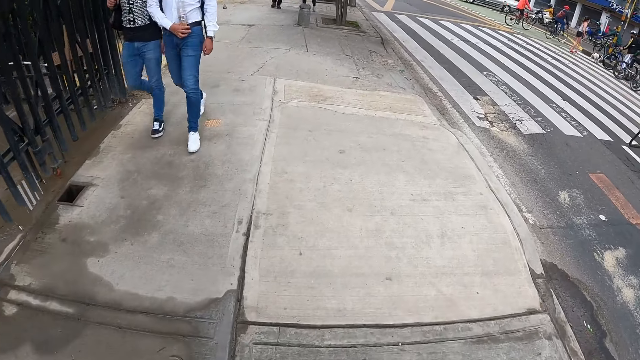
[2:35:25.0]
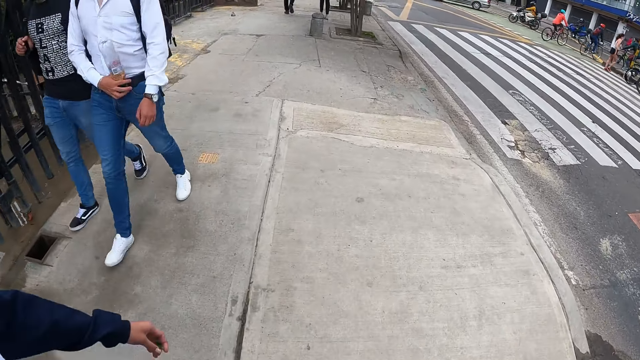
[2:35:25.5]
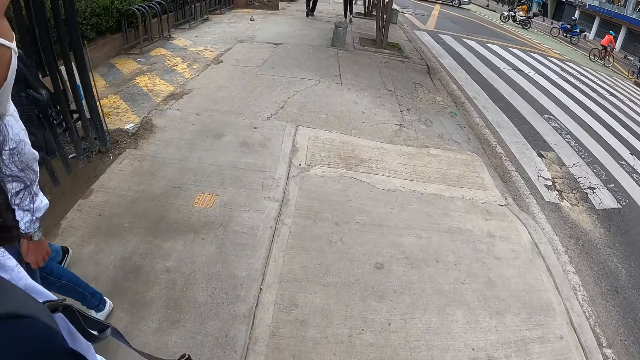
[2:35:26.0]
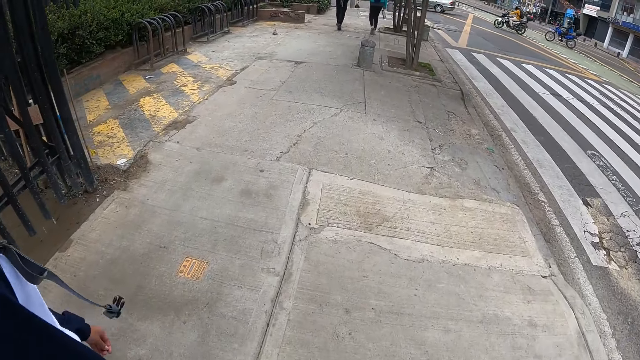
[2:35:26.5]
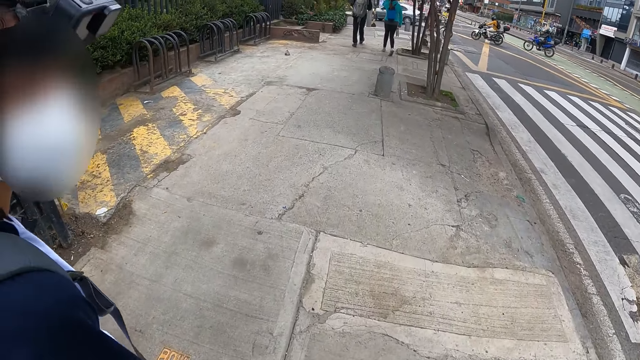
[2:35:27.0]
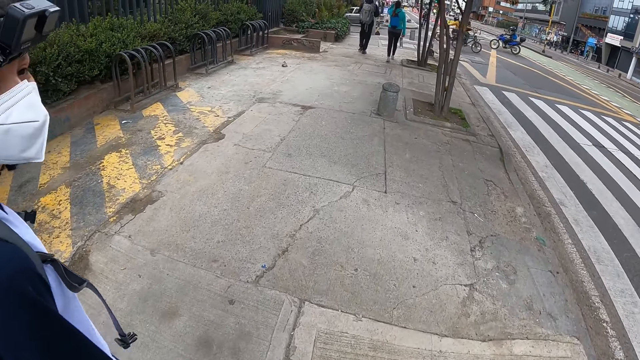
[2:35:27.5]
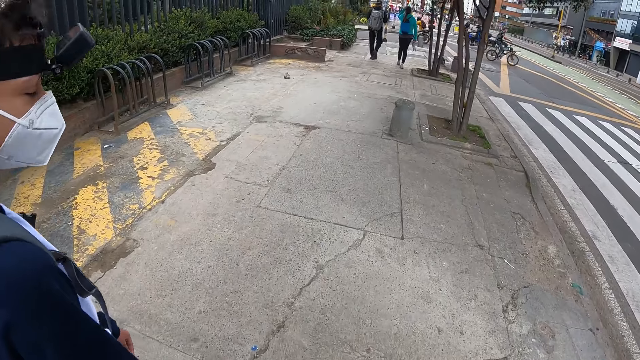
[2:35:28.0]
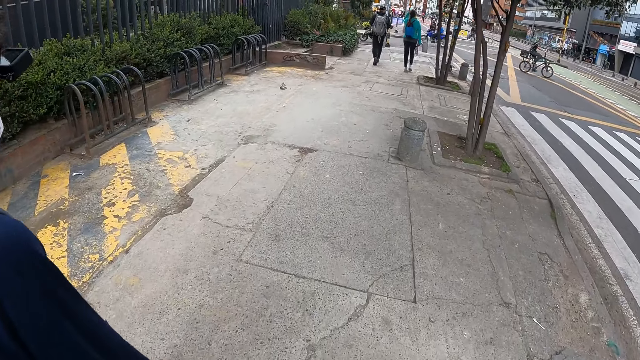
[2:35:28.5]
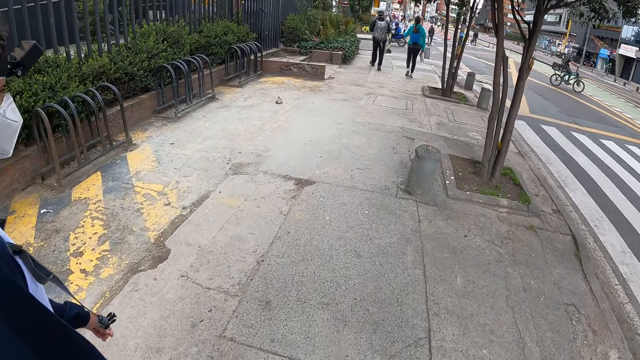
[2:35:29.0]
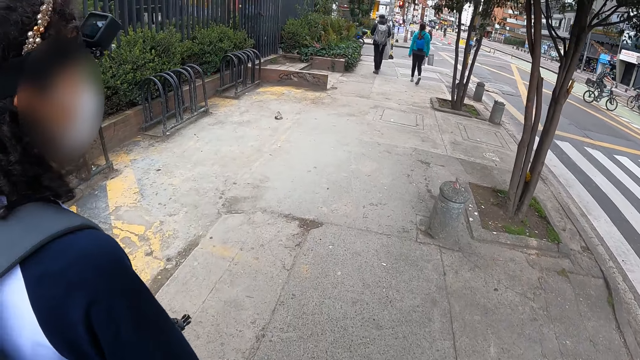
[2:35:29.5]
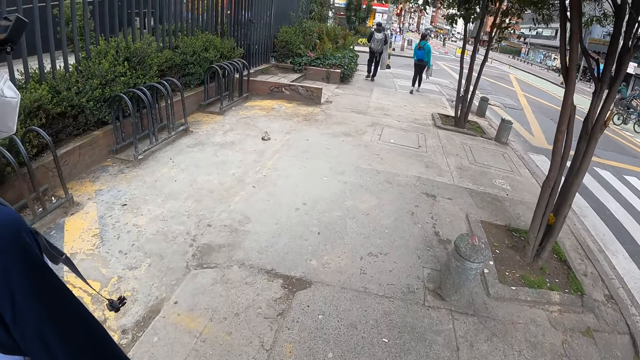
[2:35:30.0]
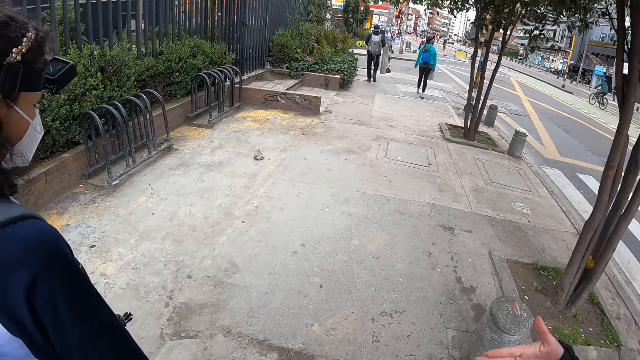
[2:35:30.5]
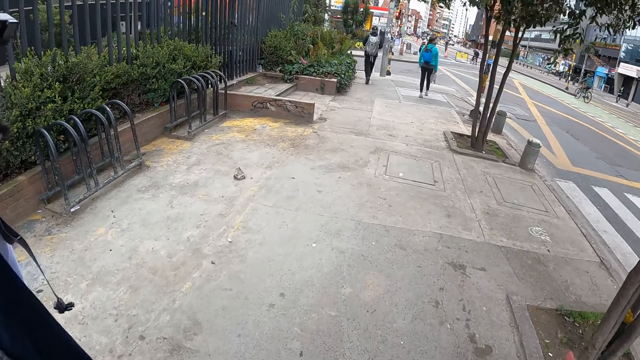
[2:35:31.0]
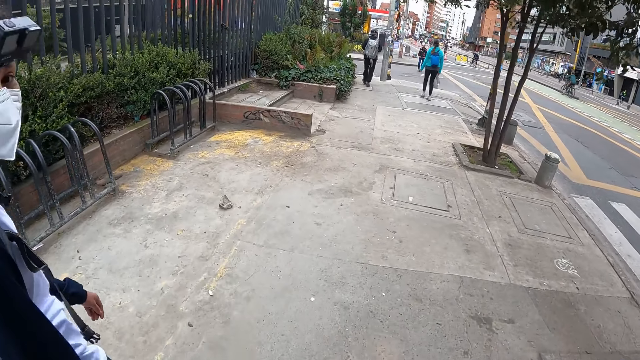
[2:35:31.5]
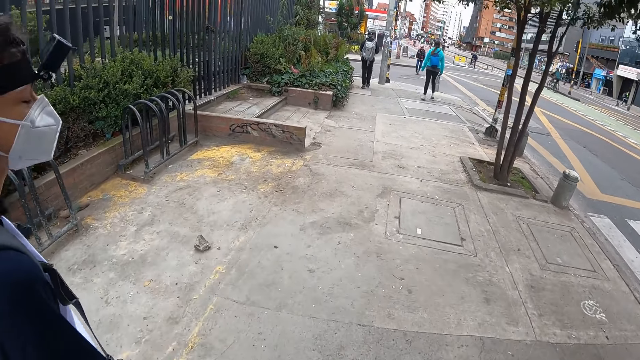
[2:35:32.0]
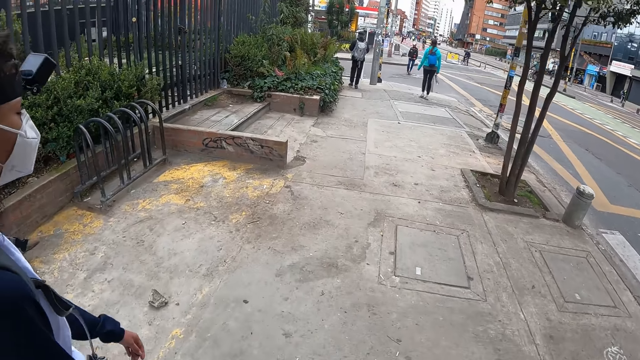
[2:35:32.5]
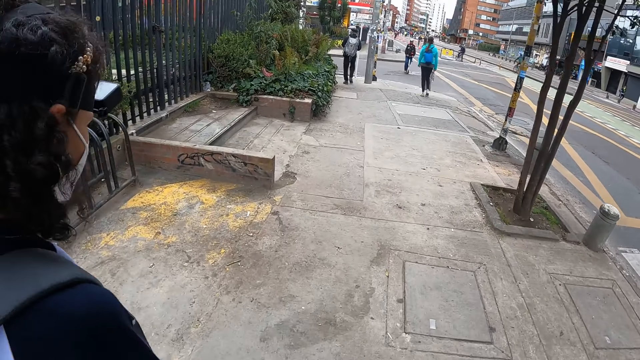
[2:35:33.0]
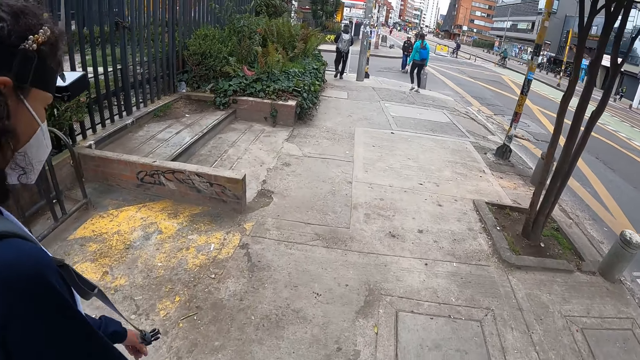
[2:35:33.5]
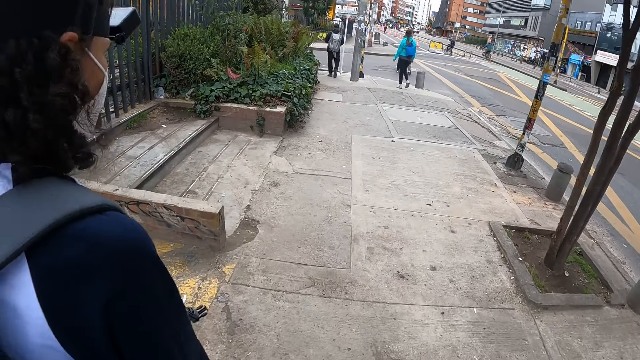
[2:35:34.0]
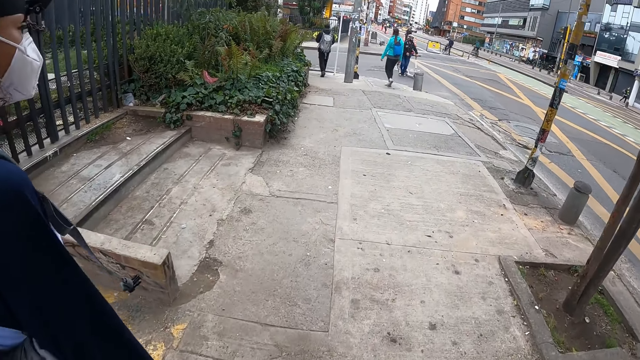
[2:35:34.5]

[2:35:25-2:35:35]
A woman walks around. The woman adjusts her camera on her head with her left hand.

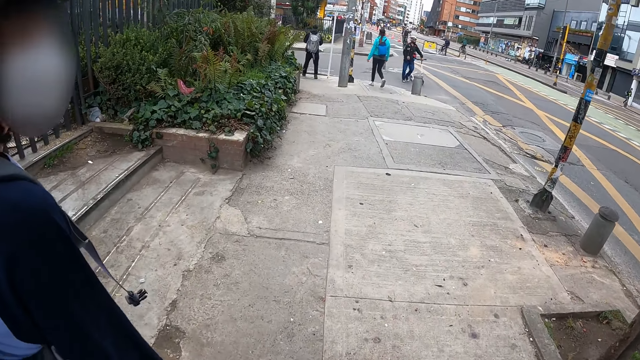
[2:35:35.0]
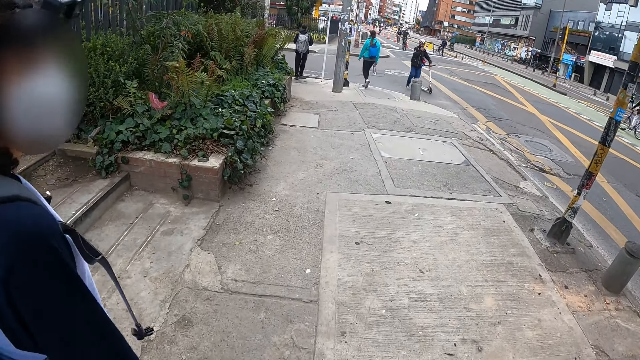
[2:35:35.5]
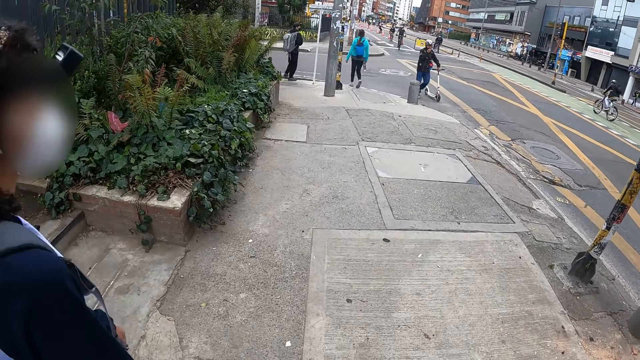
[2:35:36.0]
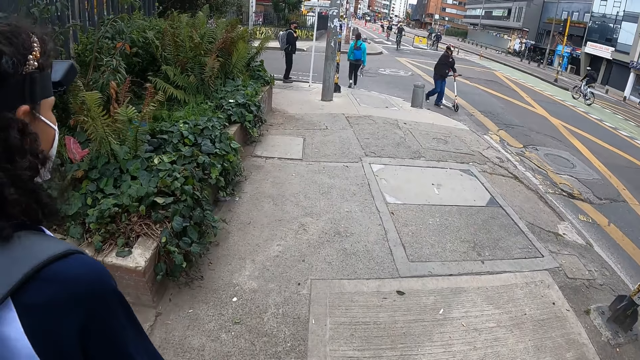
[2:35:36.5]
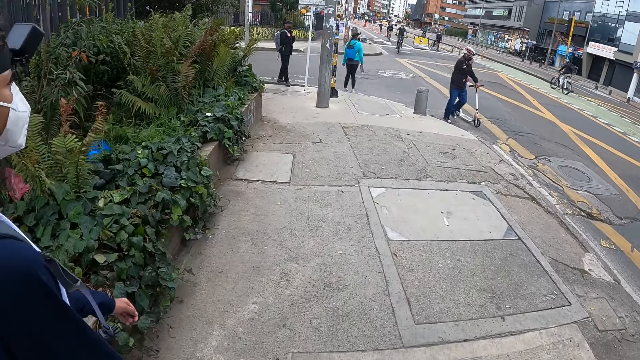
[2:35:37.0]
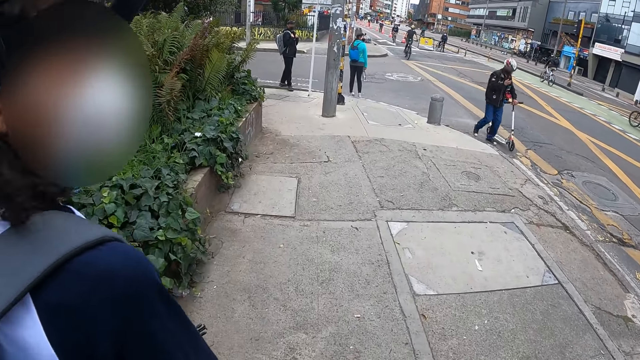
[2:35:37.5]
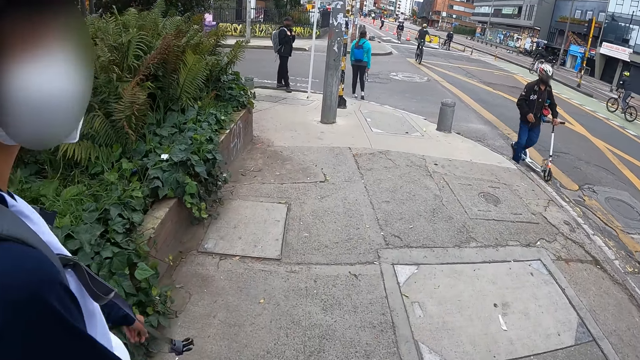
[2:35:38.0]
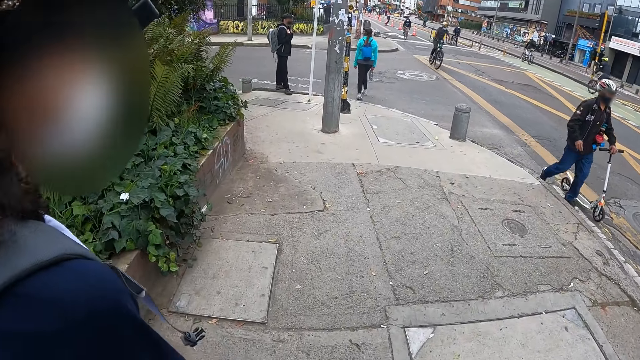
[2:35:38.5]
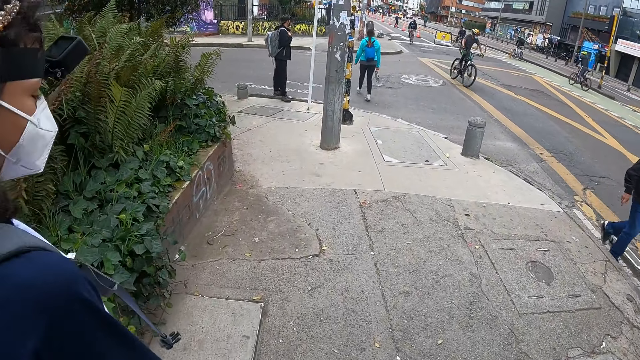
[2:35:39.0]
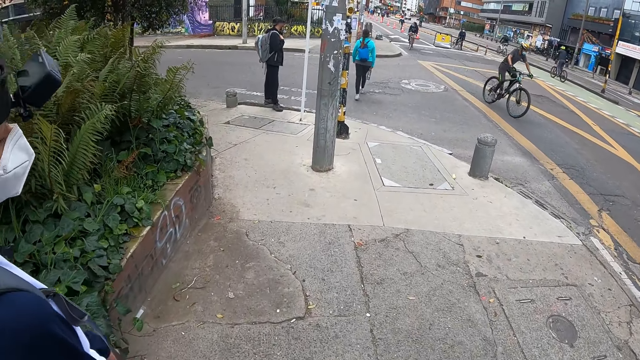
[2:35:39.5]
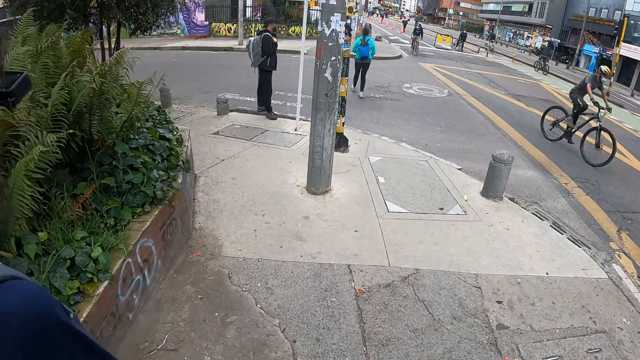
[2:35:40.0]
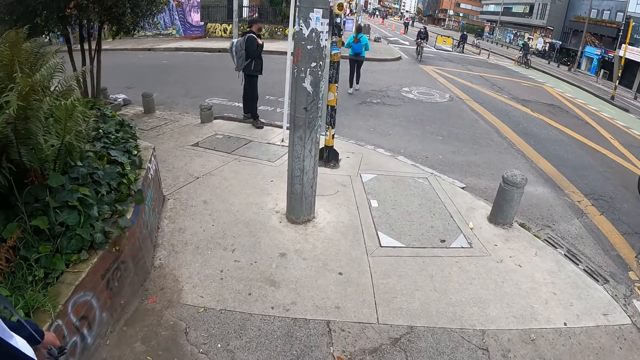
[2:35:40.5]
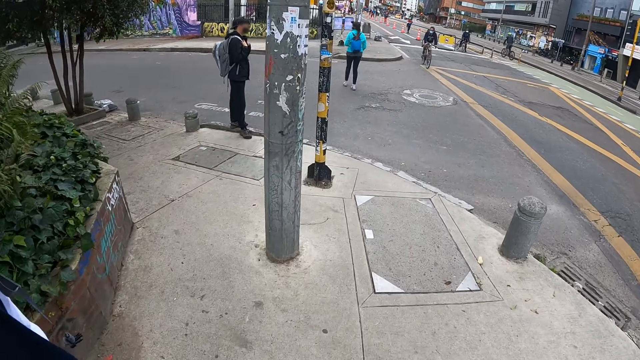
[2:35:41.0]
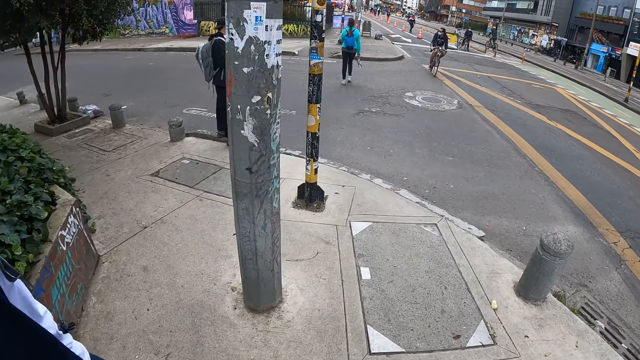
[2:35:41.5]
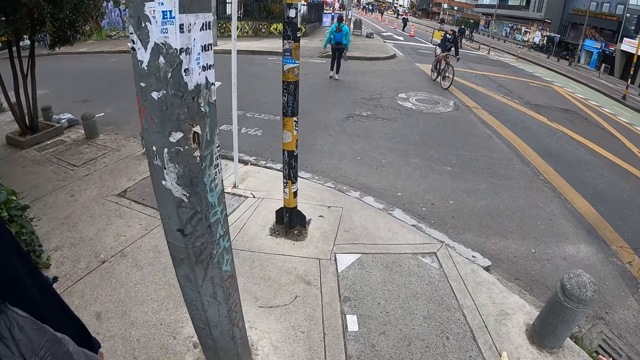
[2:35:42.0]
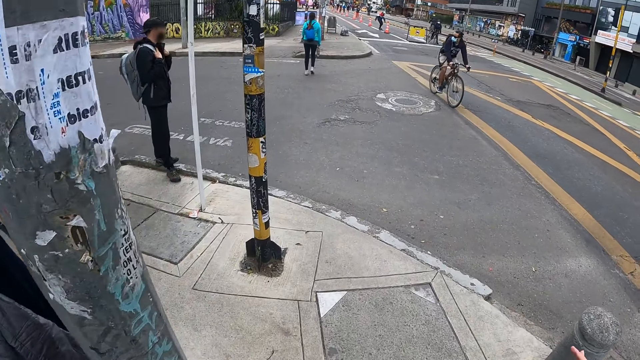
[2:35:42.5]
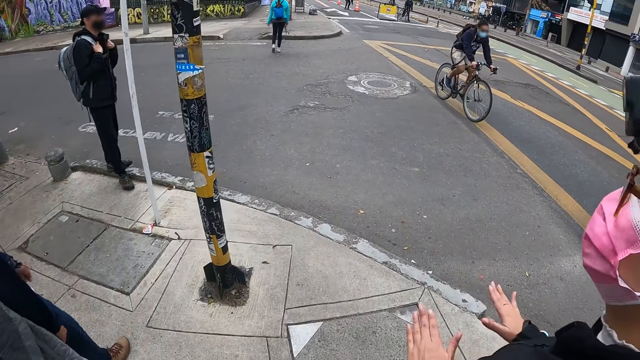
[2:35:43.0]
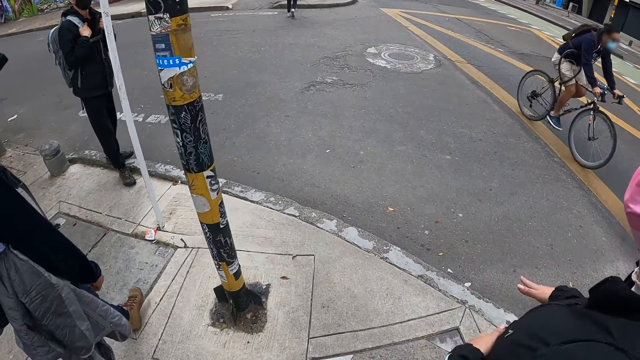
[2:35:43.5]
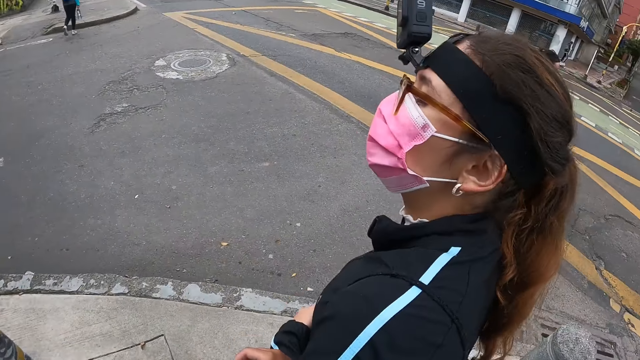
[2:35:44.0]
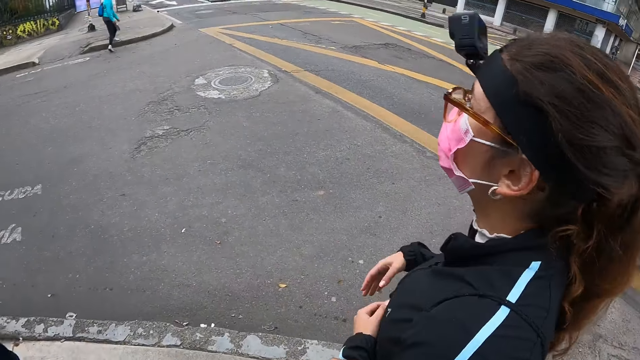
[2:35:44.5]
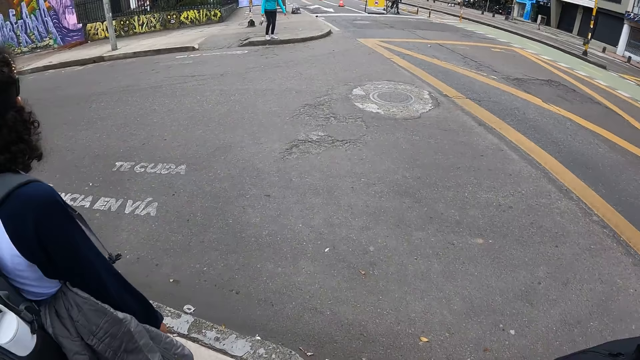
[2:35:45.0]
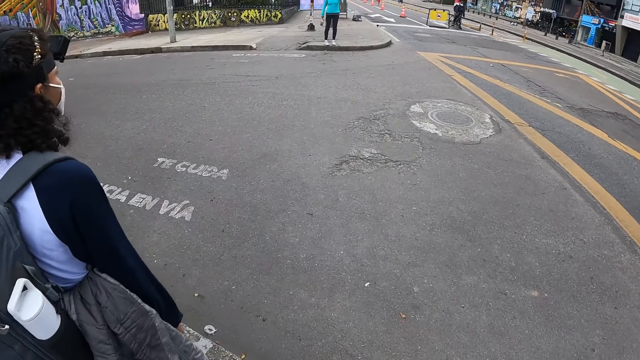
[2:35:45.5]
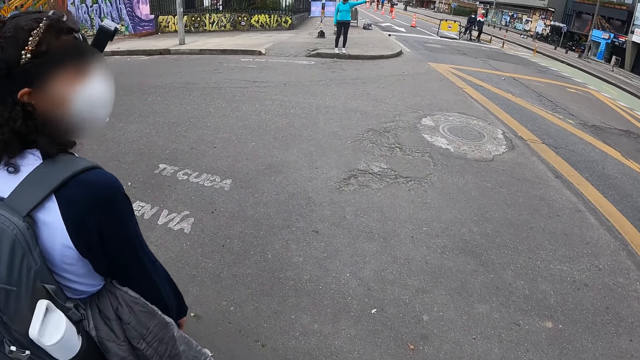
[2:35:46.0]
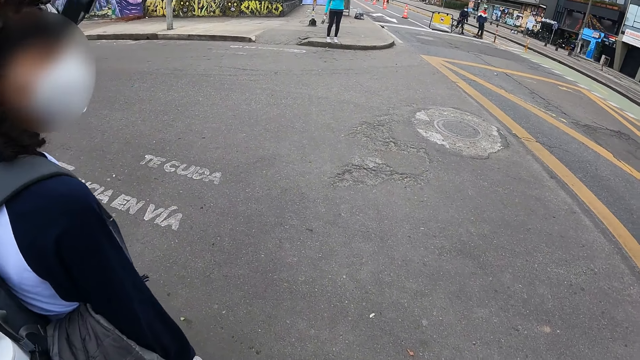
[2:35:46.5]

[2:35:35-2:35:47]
A person turns to the side. A woman crosses the road. The person walks around. The camera wearer walks around. Another person moves their hand around and turns to the side. The woman interacts with the camera wearer, another woman and a third woman on the road.
